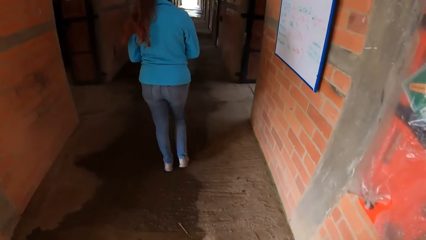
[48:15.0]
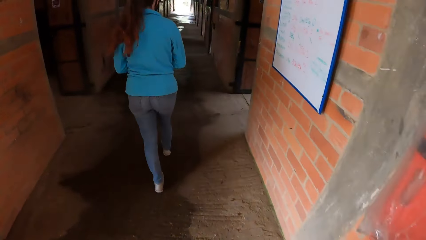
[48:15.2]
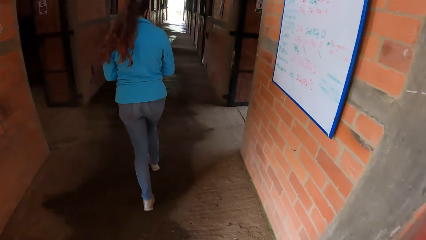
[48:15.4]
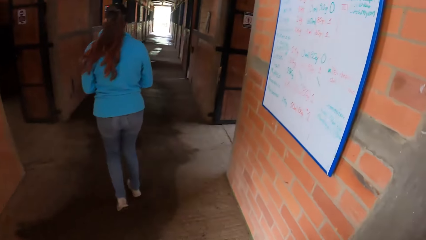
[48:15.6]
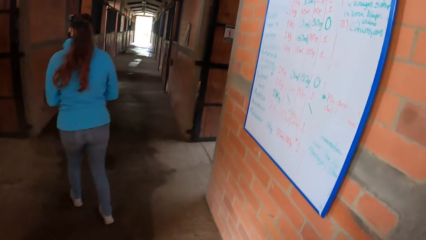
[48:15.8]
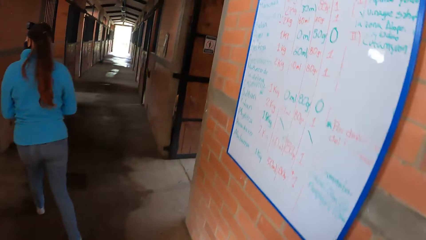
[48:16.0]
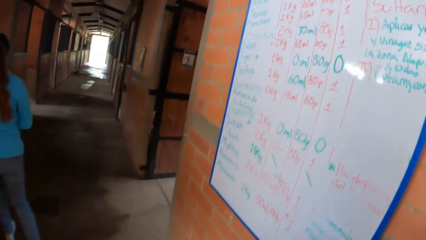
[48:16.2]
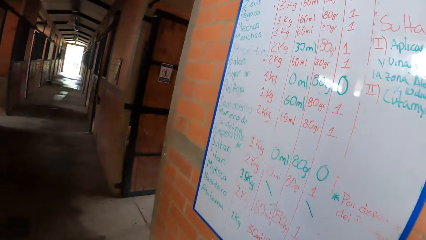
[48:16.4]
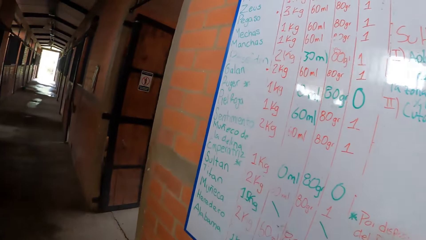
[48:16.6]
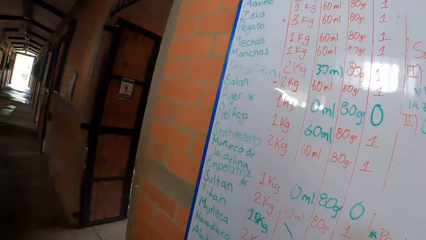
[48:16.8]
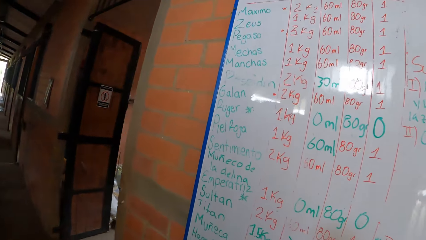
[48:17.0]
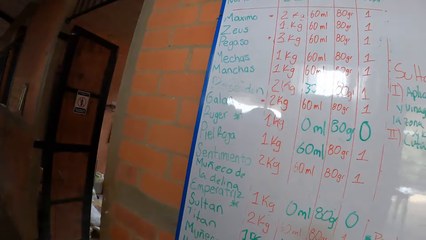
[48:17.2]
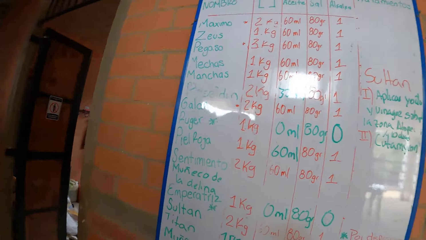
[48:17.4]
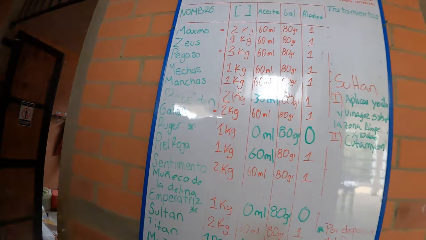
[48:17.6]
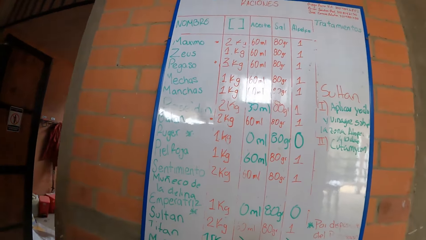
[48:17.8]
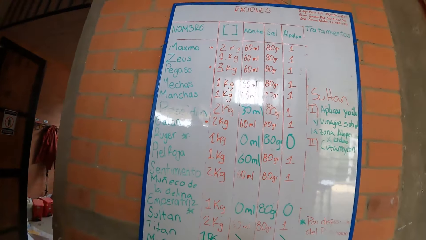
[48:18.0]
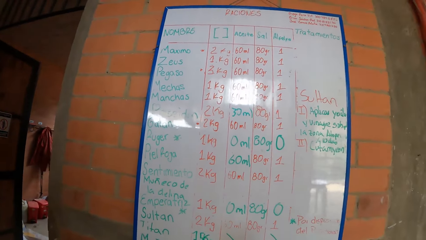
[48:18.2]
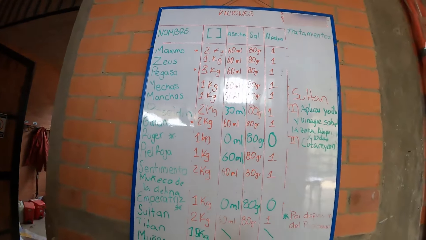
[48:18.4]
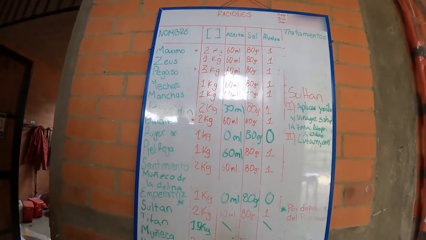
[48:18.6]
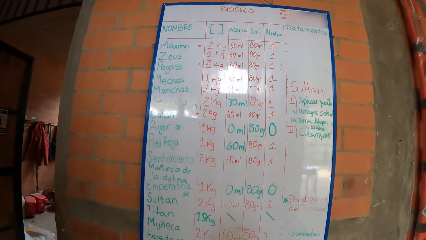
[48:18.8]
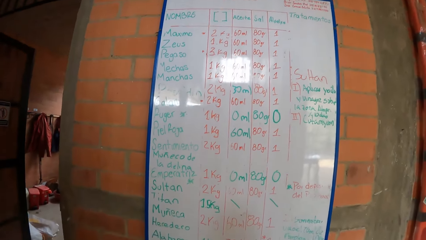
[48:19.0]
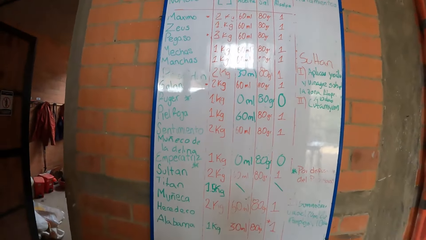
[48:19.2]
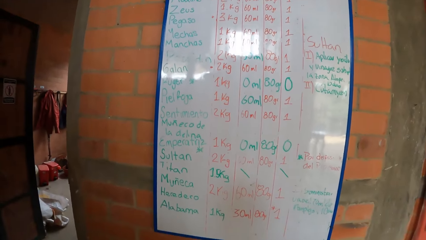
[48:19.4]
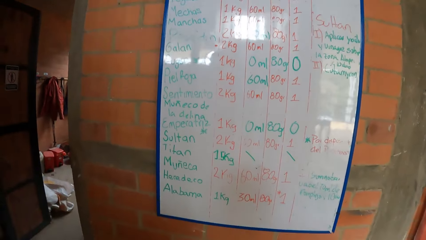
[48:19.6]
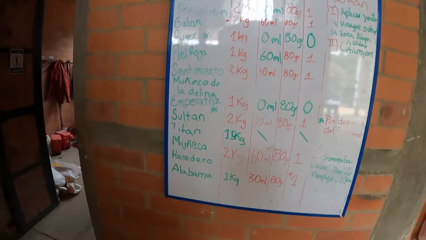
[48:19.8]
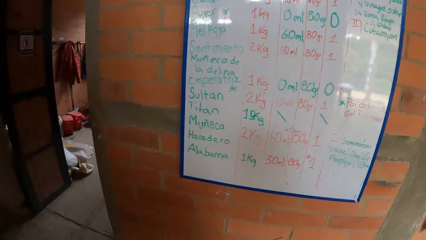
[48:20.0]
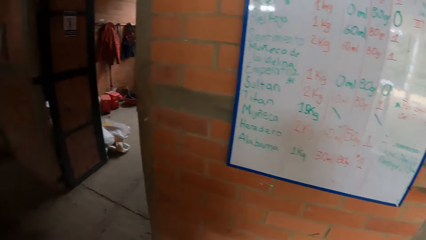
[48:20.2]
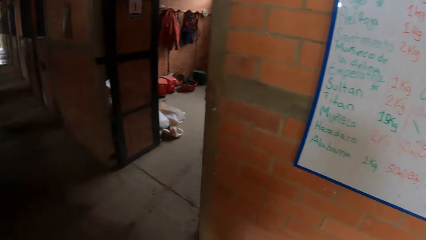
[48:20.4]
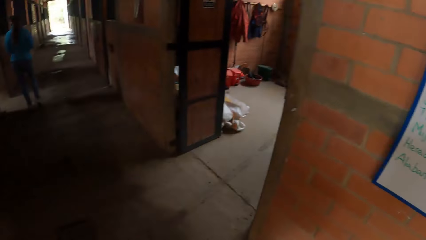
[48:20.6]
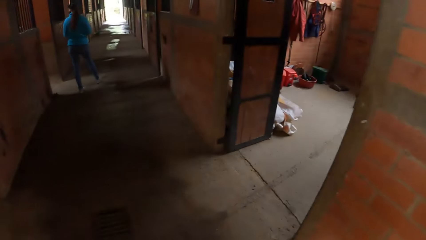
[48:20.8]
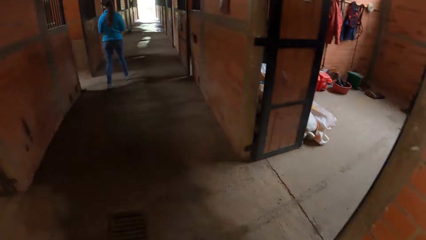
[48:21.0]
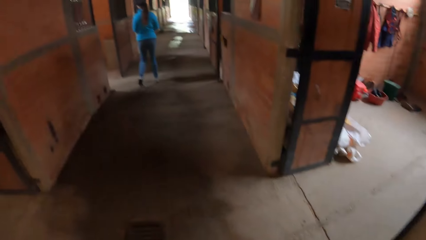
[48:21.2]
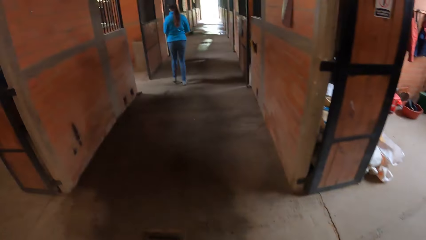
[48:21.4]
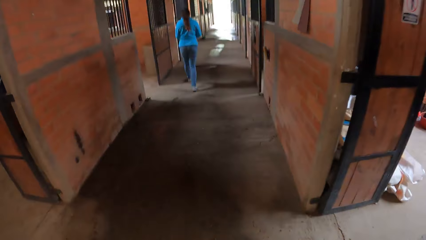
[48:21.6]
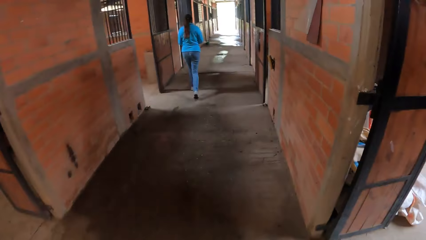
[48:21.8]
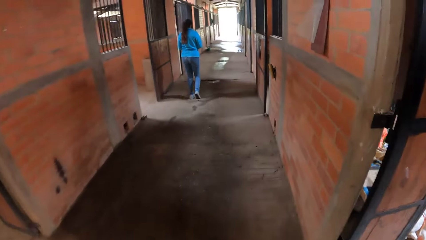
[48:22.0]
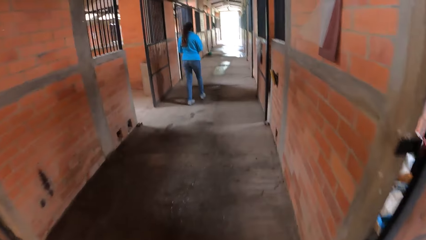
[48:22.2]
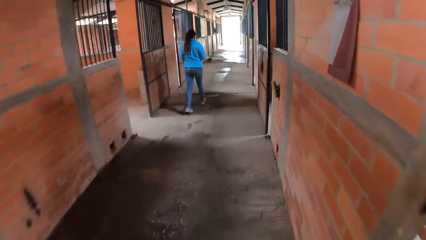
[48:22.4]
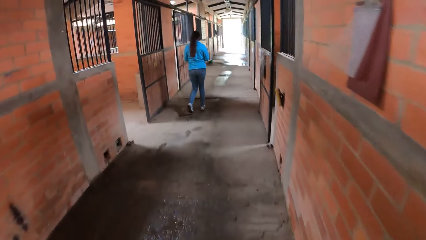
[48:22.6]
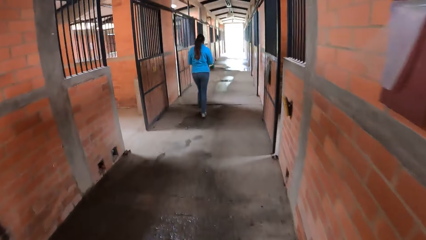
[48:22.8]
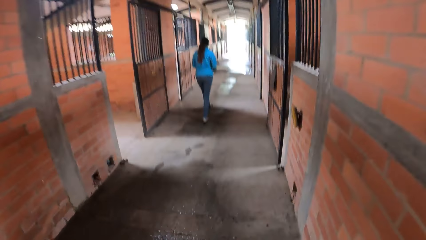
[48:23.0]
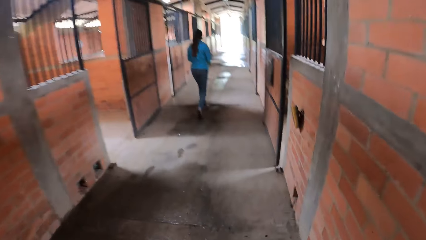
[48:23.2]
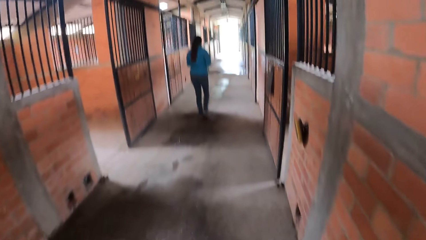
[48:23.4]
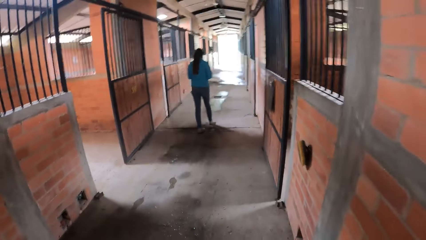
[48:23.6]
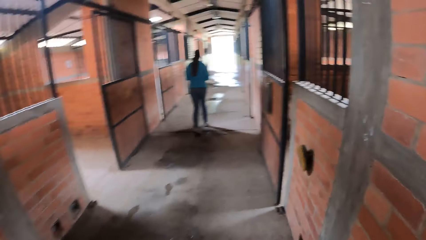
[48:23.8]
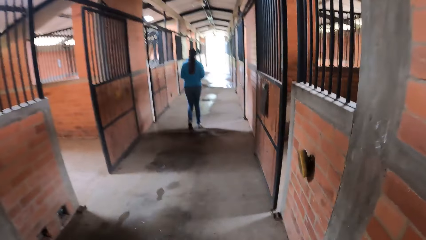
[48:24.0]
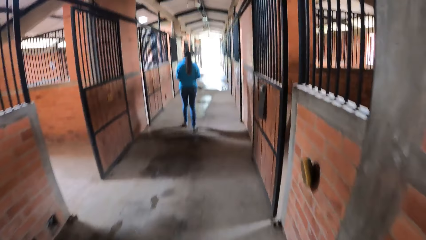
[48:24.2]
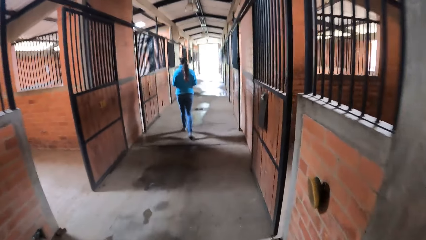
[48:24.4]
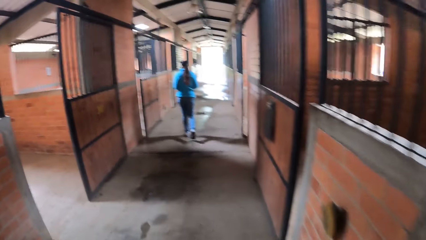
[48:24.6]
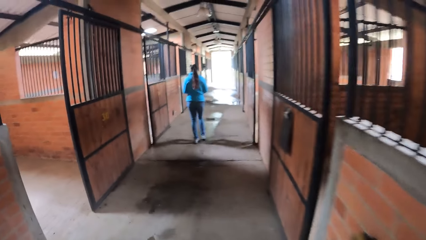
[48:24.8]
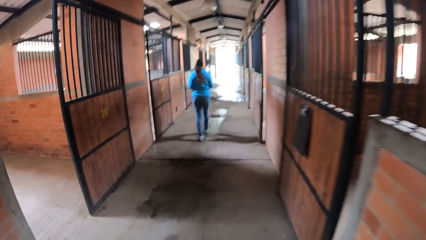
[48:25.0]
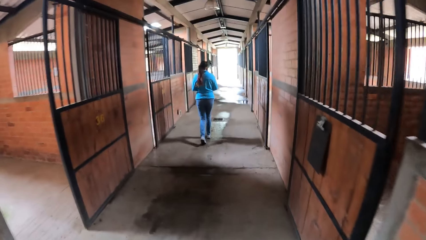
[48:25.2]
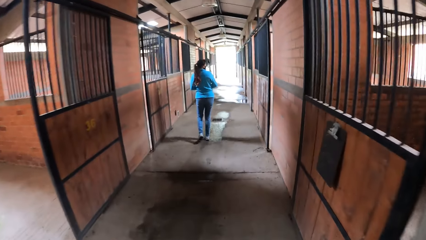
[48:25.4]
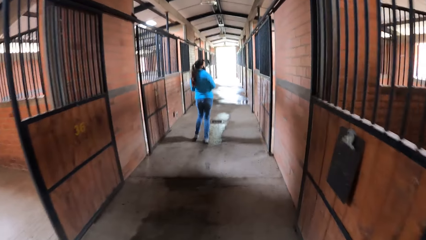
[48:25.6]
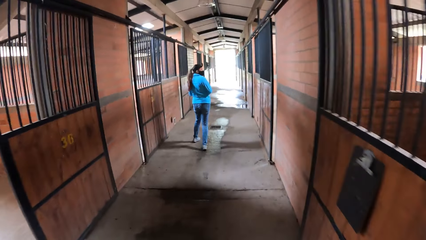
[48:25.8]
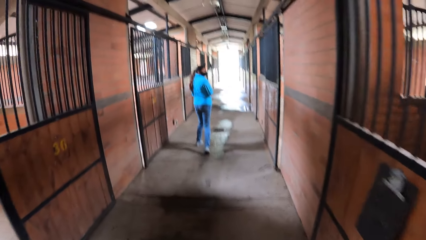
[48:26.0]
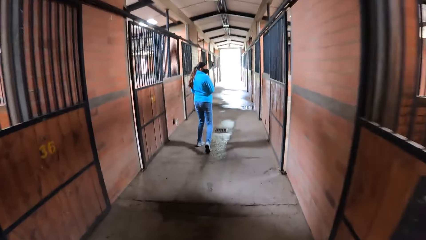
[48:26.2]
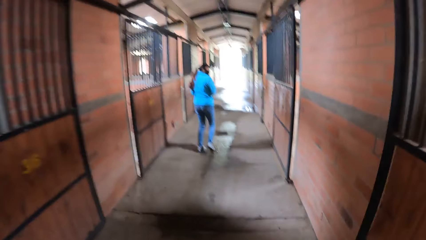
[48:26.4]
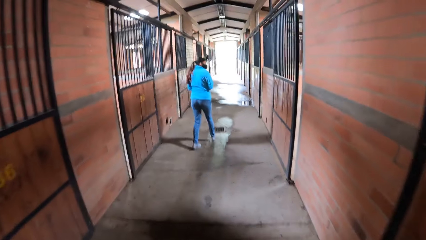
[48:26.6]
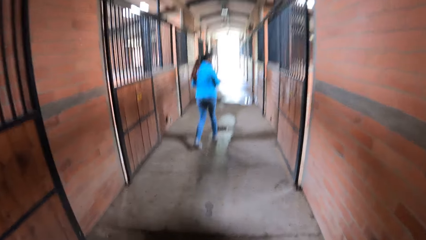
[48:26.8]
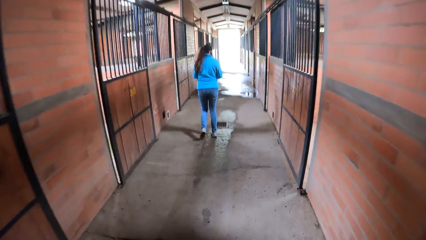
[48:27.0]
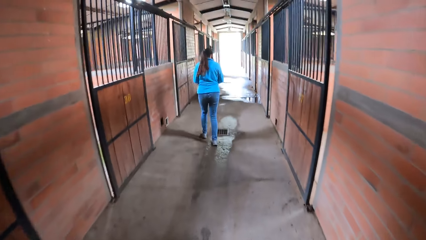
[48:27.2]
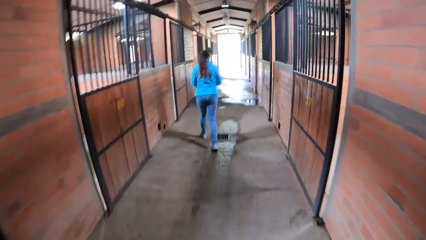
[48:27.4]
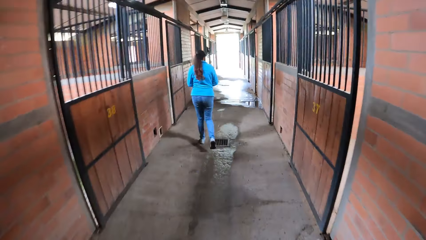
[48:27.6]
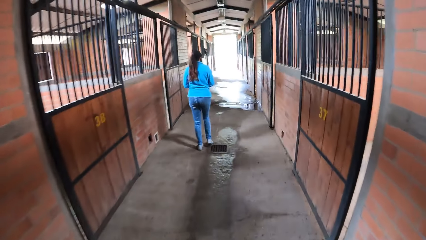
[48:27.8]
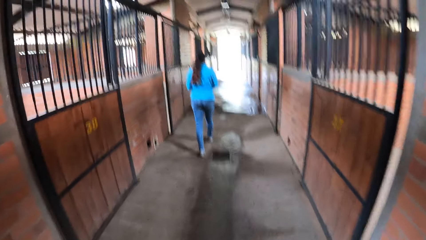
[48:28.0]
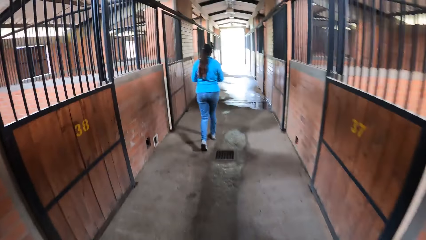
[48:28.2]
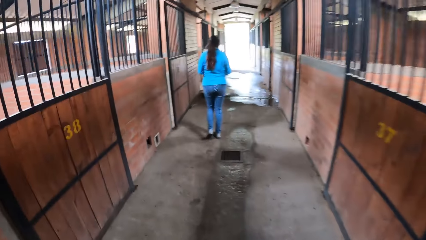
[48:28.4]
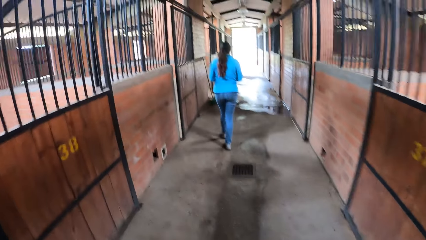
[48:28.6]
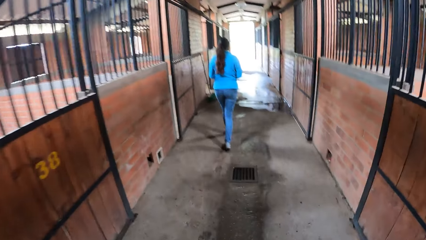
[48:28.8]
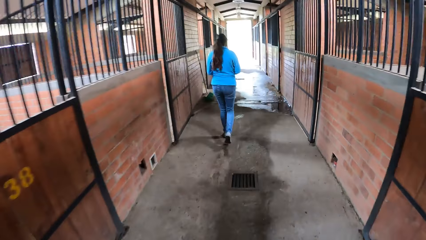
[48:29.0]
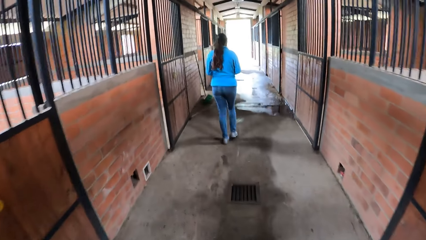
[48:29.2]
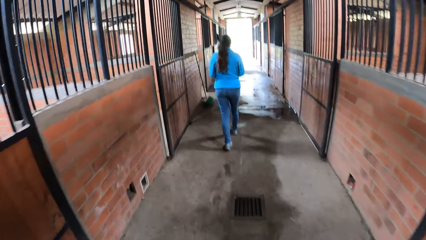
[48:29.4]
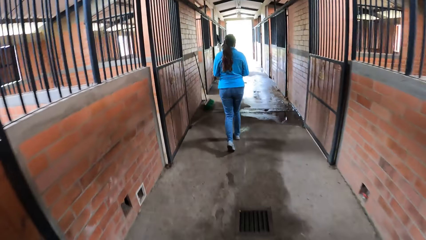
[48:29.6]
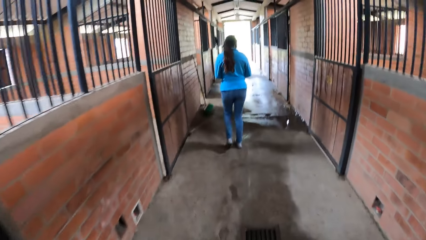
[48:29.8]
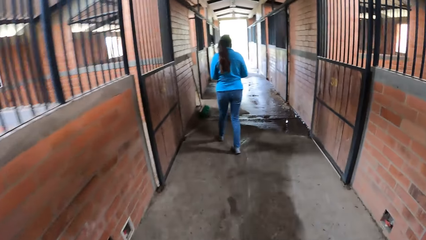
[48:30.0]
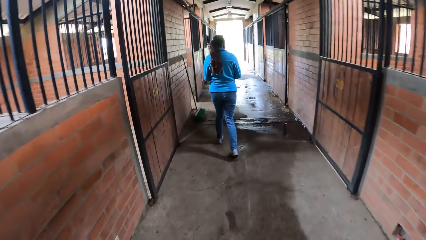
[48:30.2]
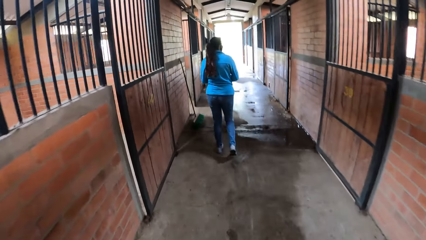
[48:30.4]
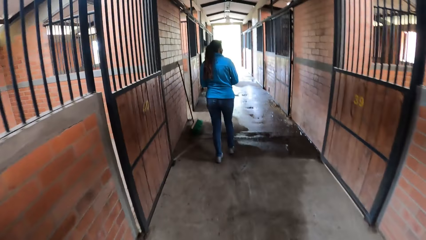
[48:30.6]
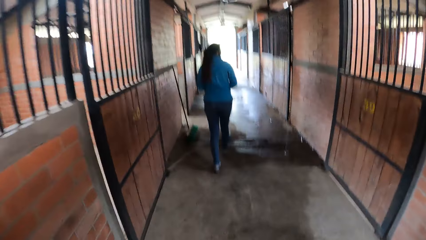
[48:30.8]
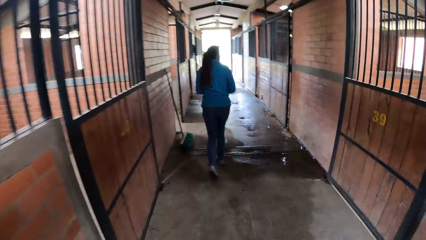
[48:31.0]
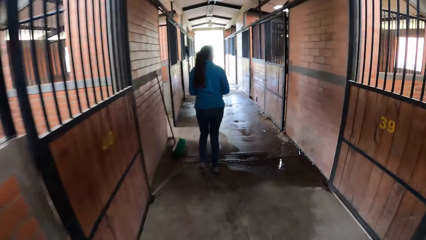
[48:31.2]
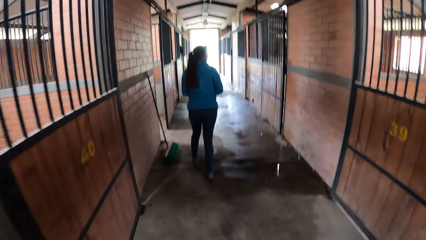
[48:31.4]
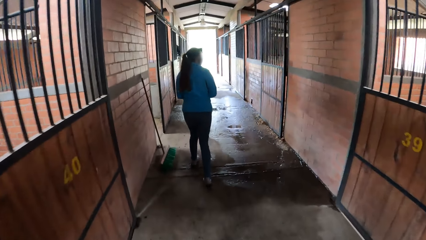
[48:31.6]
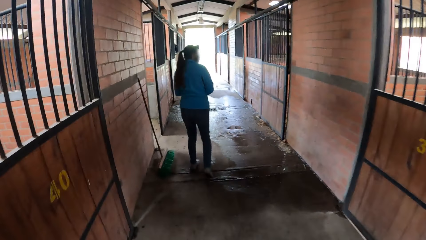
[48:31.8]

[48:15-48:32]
The camera wearer stares at the board on the wall. They walk in the building corridor.
